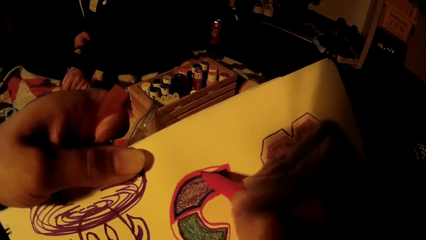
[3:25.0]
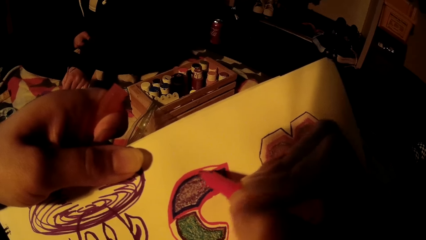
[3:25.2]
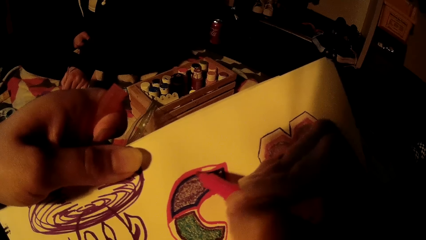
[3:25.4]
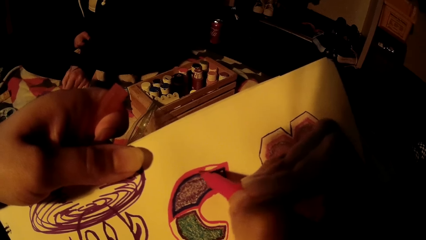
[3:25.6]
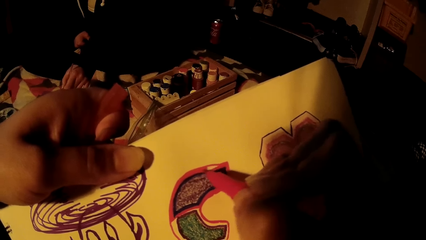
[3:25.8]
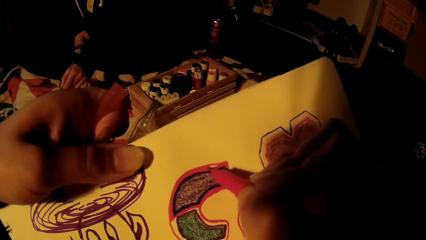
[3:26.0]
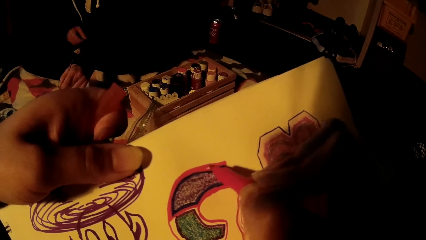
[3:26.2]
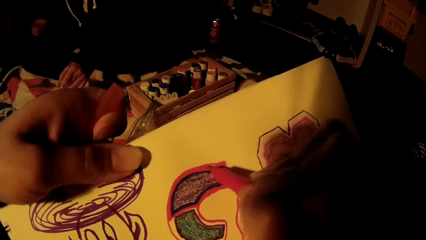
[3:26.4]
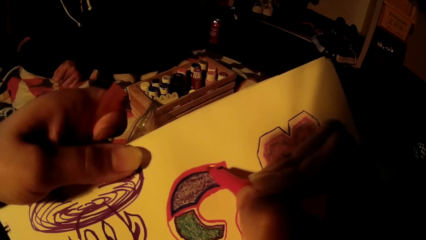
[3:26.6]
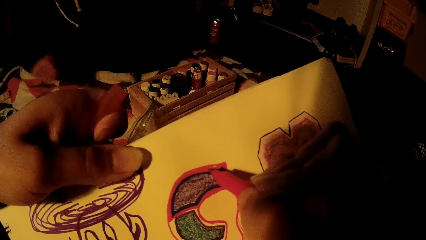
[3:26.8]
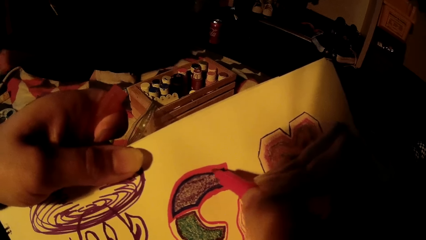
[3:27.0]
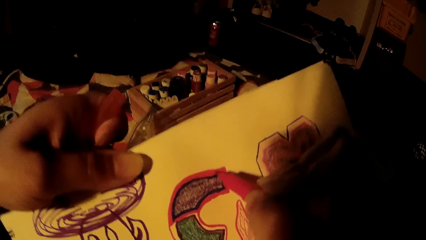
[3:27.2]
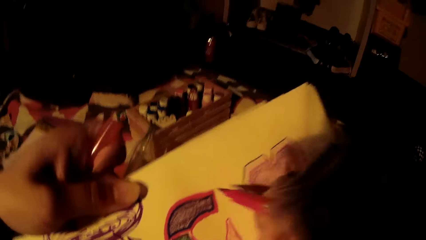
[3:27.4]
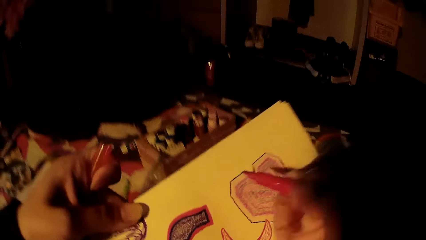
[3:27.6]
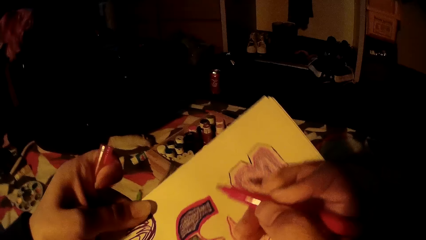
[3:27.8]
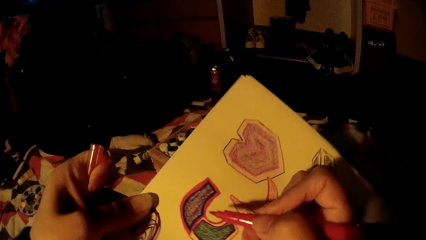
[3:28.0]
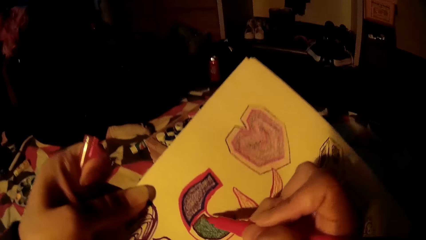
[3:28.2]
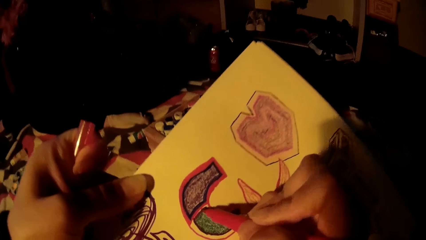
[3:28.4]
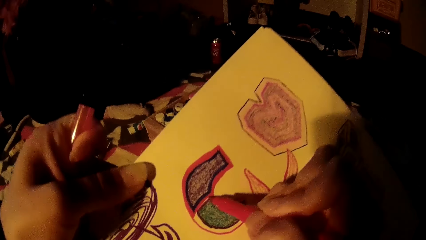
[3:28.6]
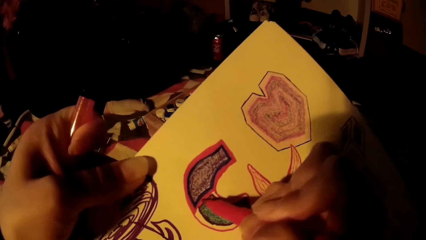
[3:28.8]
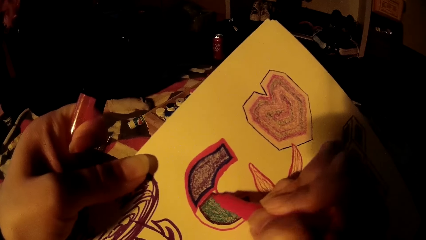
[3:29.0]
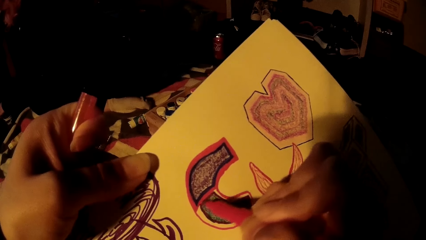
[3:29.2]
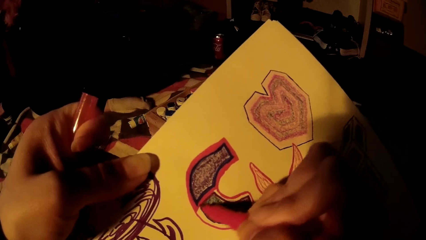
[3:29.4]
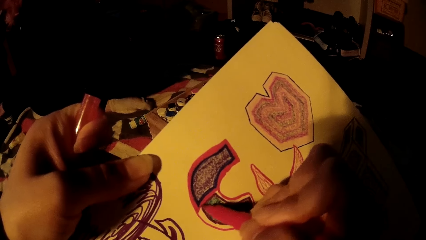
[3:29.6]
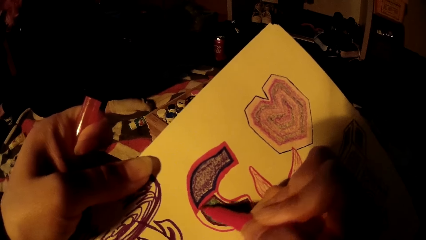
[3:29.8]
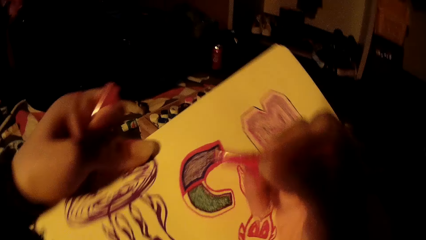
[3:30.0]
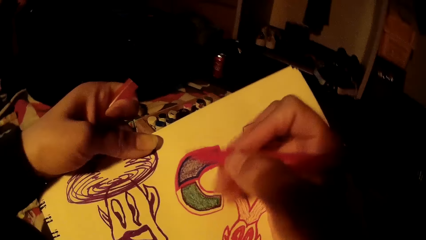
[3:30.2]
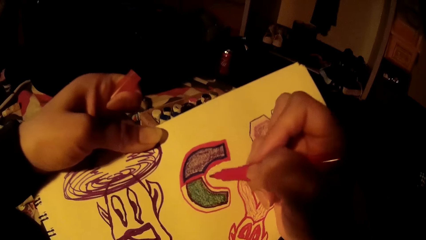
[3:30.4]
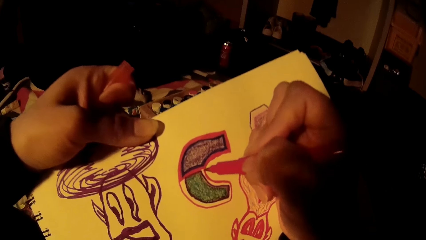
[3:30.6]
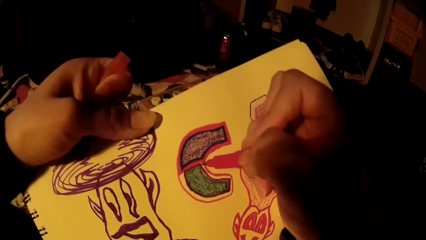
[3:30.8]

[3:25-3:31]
A person stops painting again.

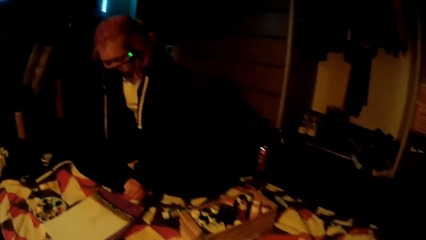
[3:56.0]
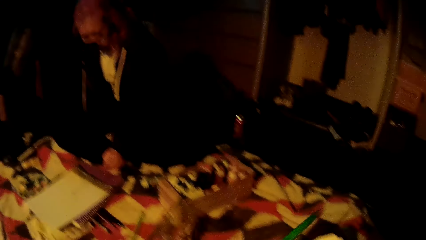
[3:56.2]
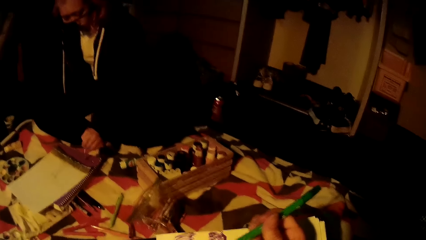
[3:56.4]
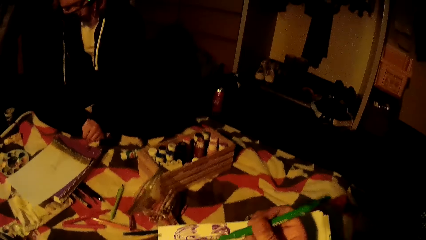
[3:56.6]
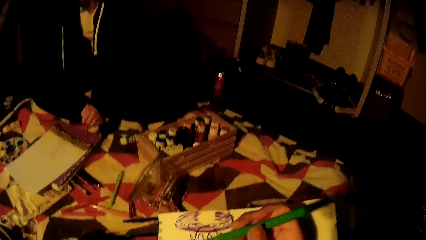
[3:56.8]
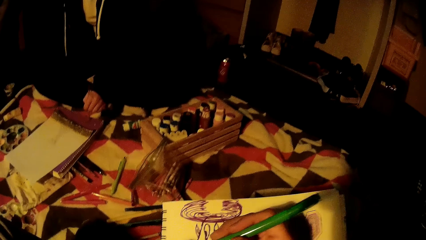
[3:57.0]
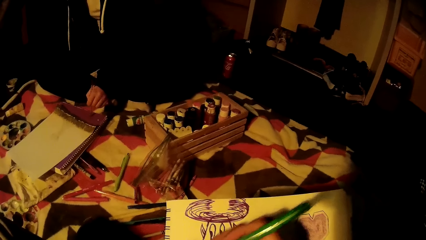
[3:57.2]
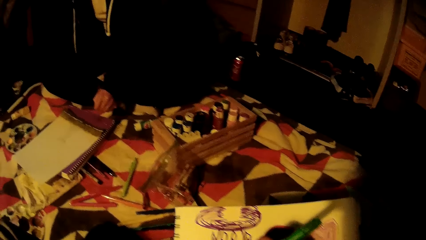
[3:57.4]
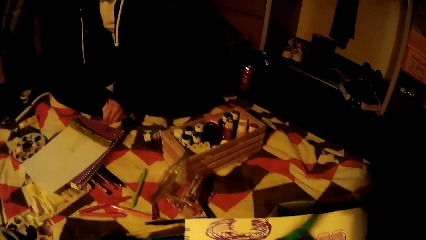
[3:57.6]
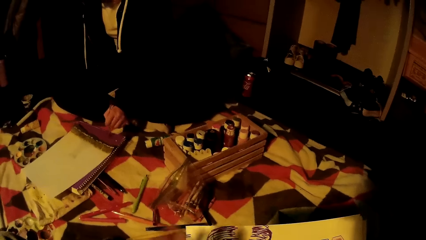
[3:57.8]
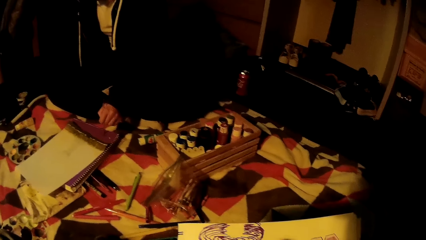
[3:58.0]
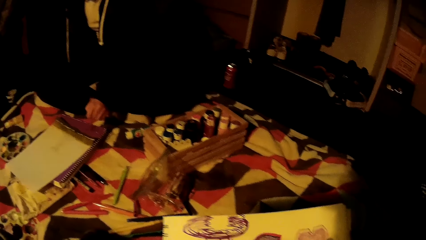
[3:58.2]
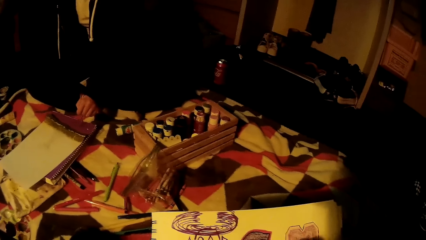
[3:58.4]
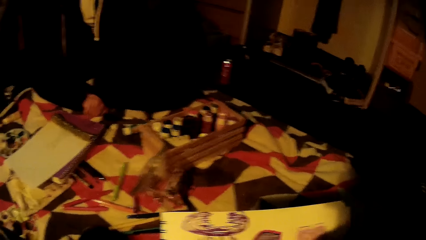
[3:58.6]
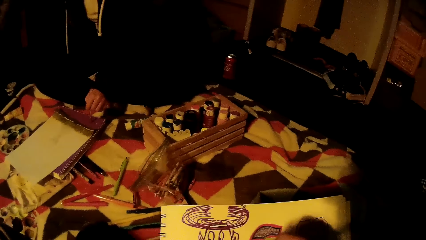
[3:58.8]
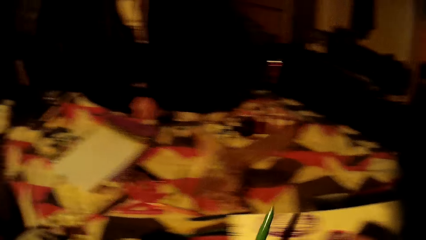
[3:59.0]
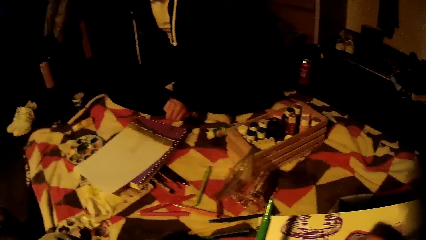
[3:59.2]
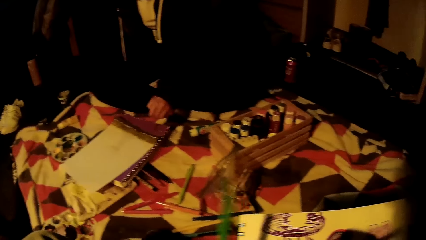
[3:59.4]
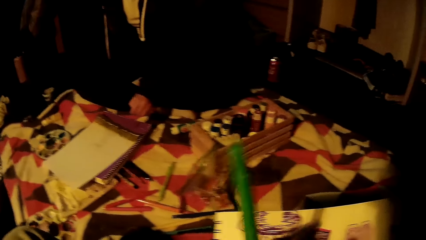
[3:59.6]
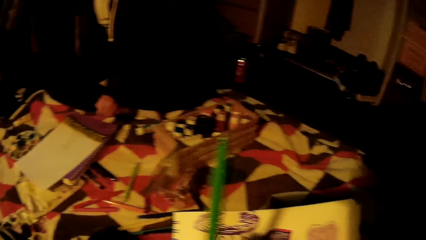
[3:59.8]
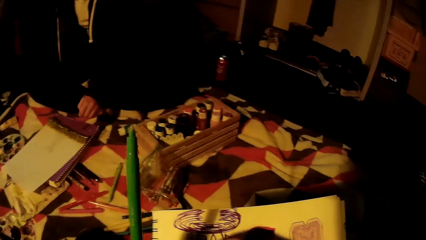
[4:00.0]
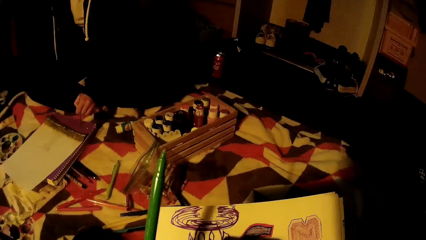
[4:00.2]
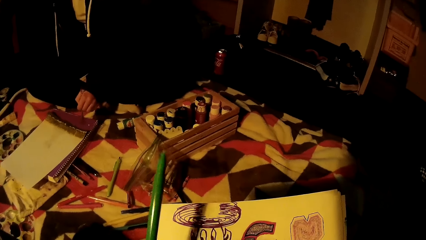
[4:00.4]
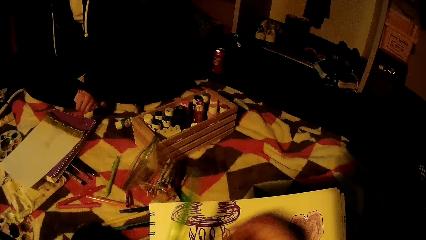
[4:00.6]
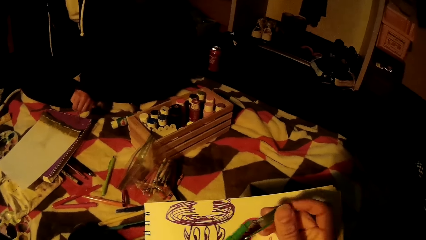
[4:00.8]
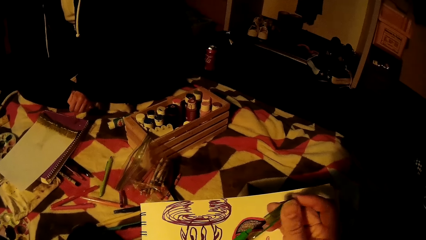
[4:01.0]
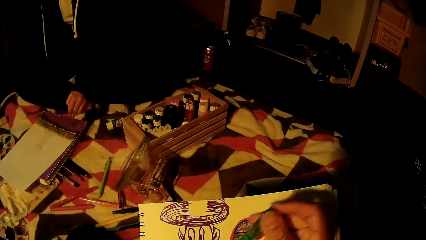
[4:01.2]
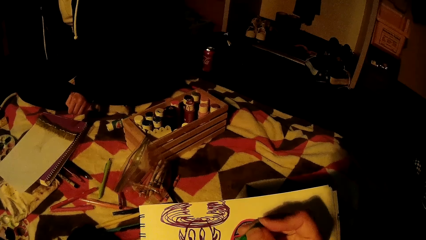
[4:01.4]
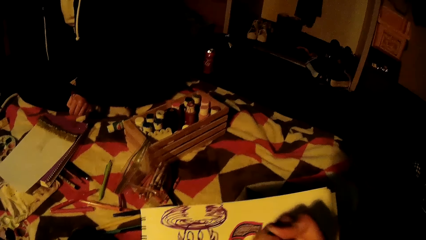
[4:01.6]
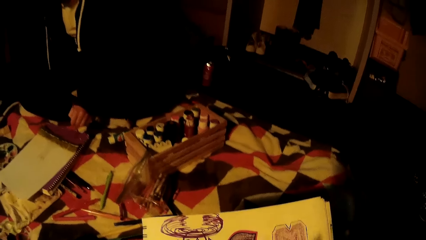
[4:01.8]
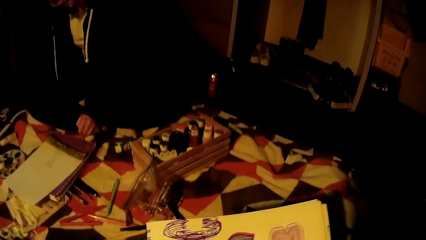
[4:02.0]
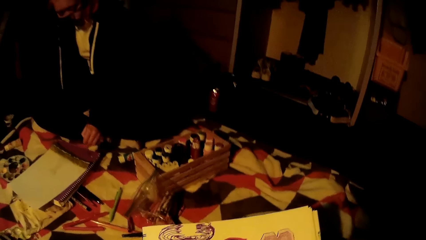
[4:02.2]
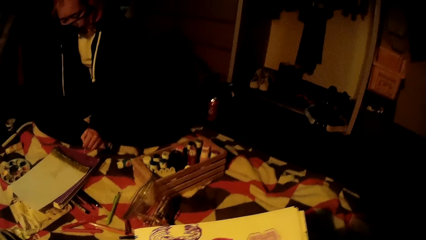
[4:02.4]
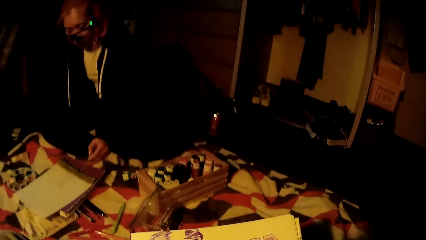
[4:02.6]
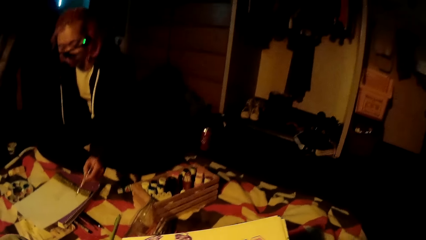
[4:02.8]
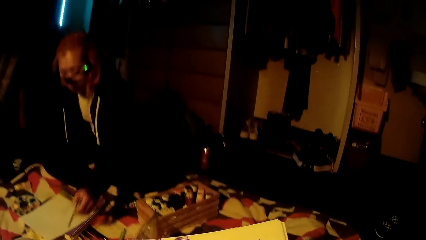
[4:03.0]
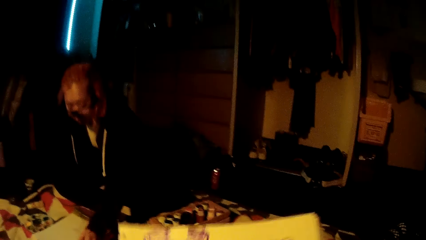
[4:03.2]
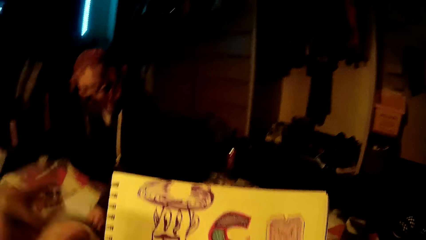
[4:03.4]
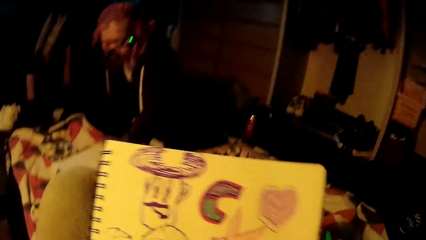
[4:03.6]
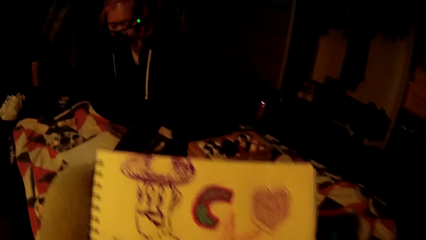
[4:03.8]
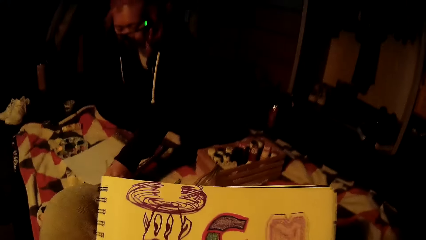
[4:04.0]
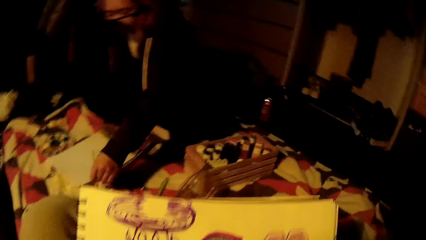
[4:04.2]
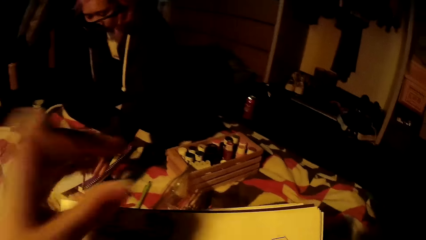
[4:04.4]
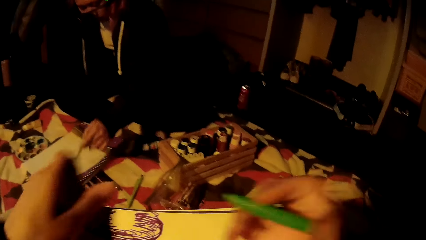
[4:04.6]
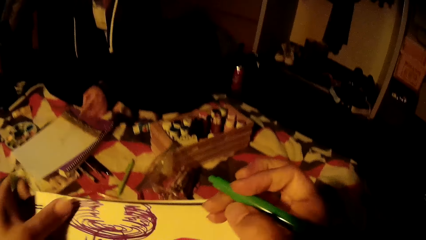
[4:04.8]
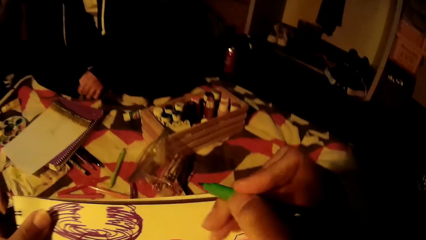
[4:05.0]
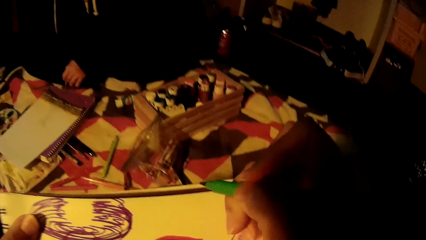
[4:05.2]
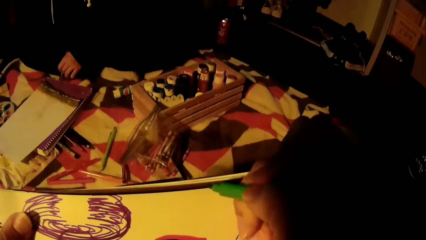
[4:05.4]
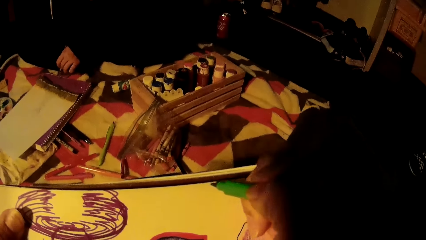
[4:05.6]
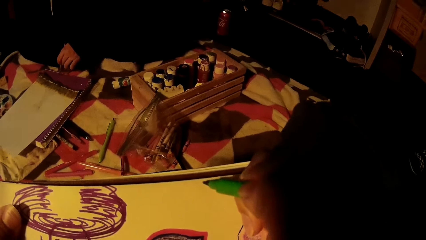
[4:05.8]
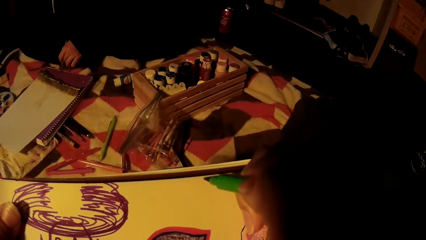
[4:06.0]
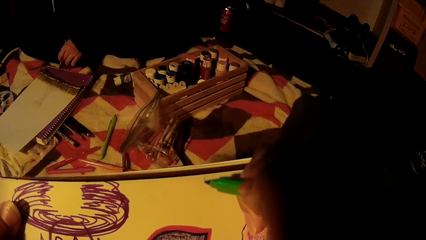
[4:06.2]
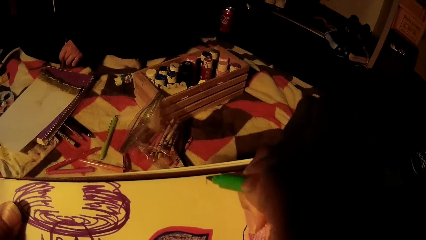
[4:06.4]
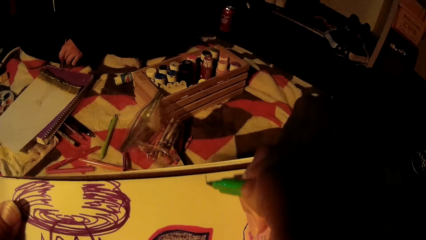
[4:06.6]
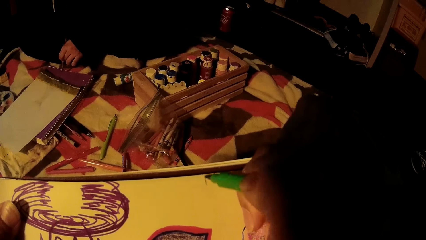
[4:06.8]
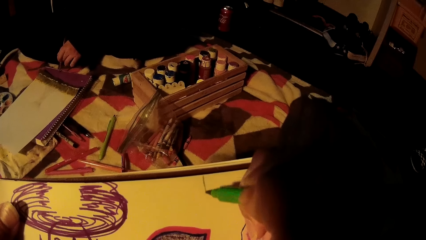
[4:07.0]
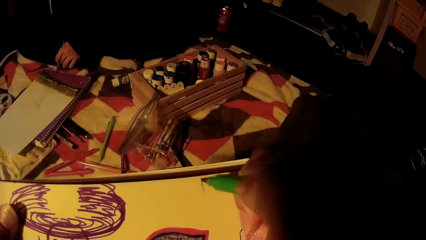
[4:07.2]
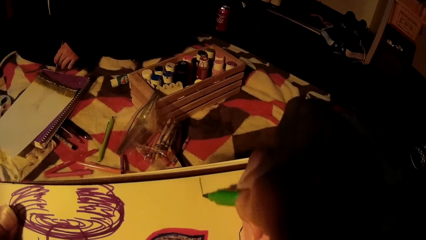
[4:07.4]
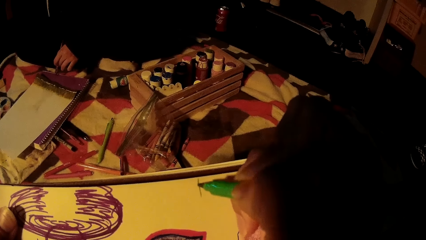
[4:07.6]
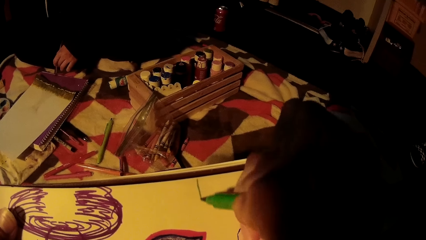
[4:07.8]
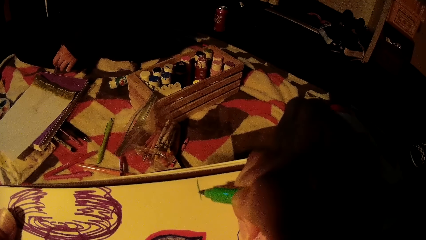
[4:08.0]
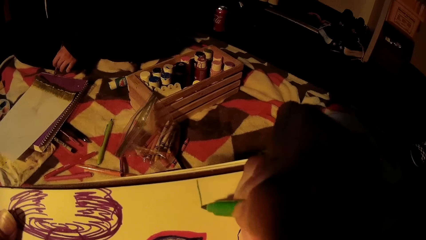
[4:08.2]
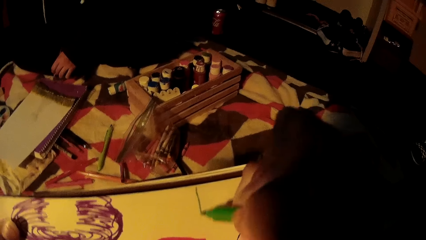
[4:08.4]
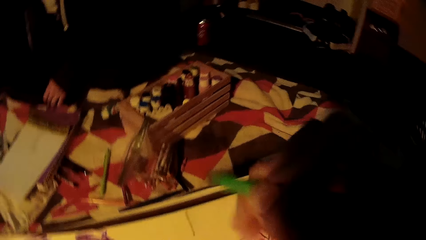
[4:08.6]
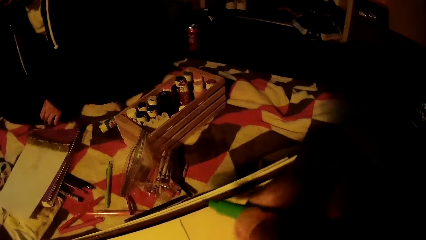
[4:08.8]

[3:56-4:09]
The camera wearer opens the color pen with her hands. A woman rubs off paint on the piece of cloth on the bed. The woman paints on the paper with the drawing brush in her left hand. The camera wearer draws on the drawing book with the color pen.
